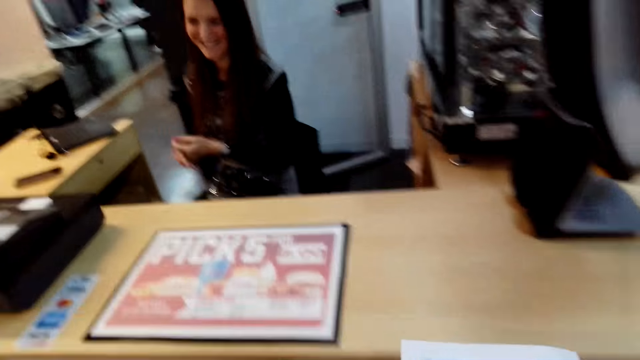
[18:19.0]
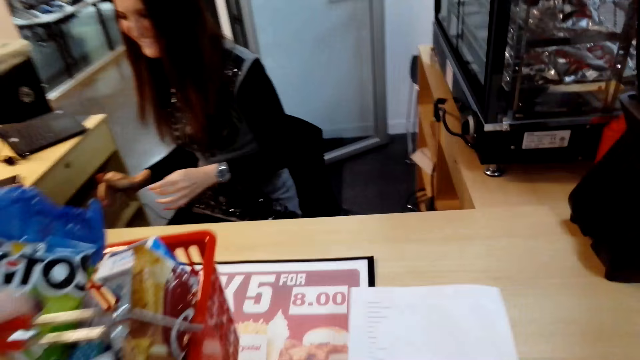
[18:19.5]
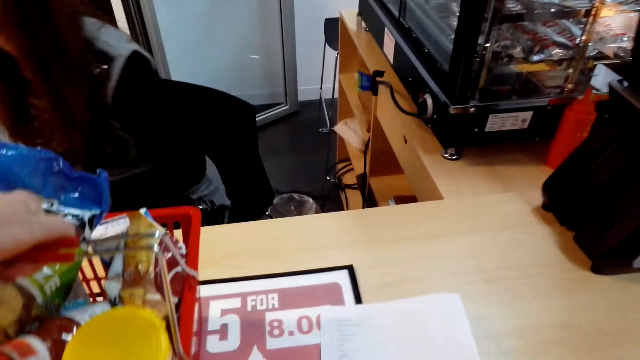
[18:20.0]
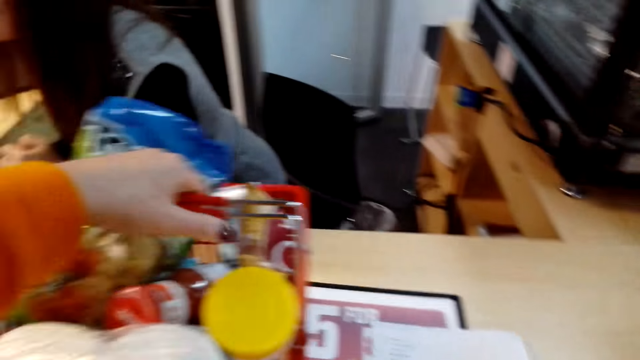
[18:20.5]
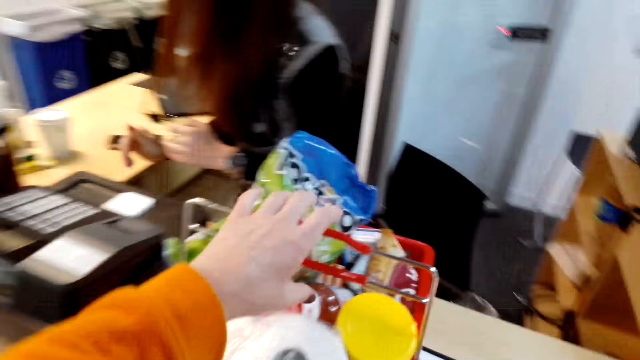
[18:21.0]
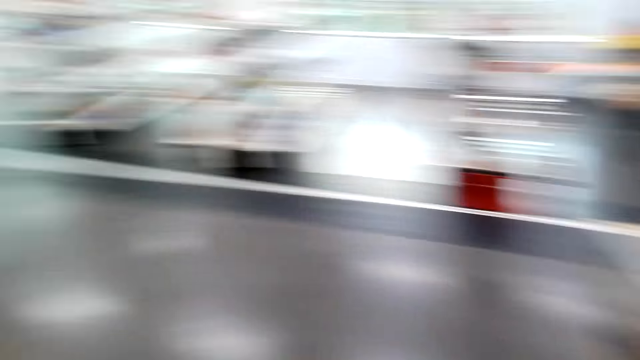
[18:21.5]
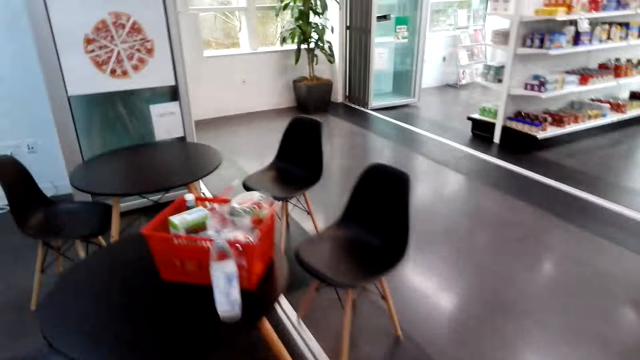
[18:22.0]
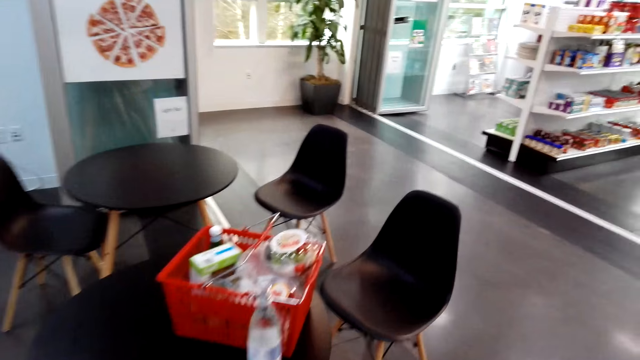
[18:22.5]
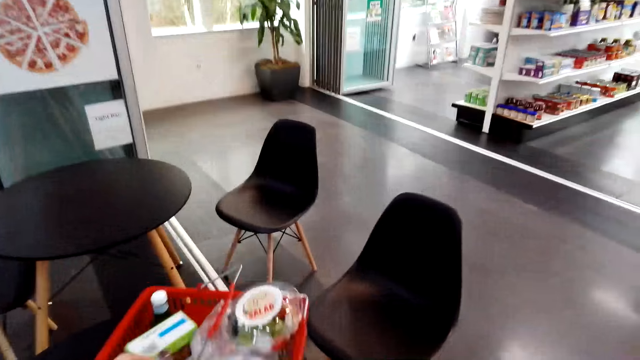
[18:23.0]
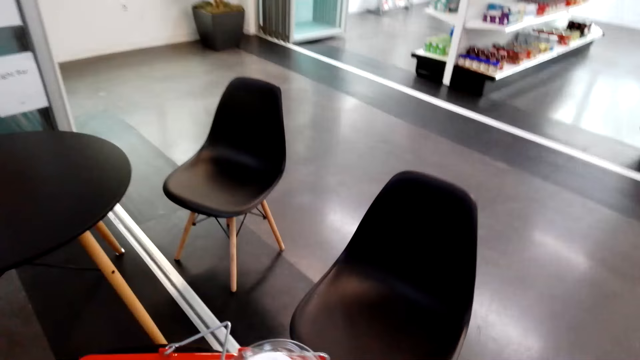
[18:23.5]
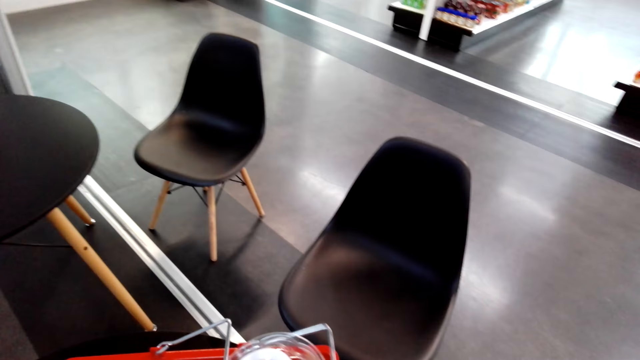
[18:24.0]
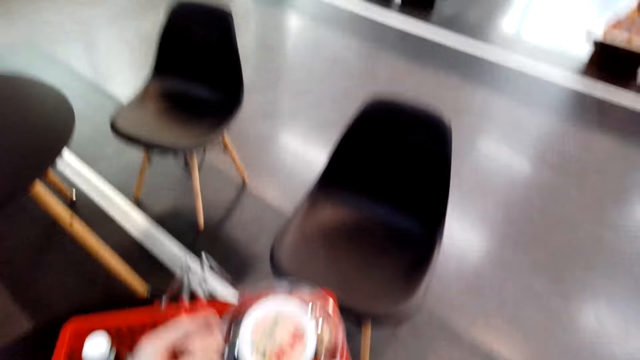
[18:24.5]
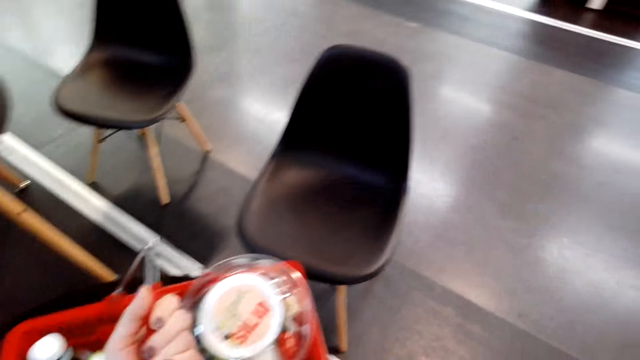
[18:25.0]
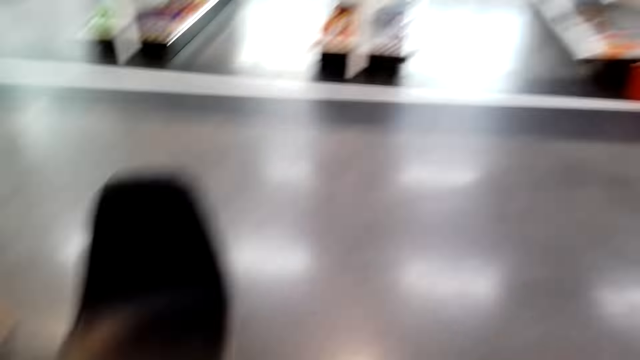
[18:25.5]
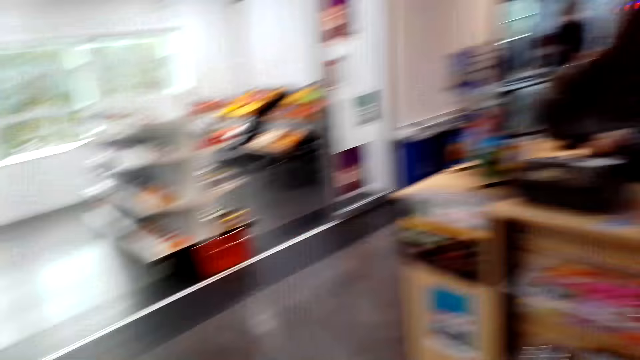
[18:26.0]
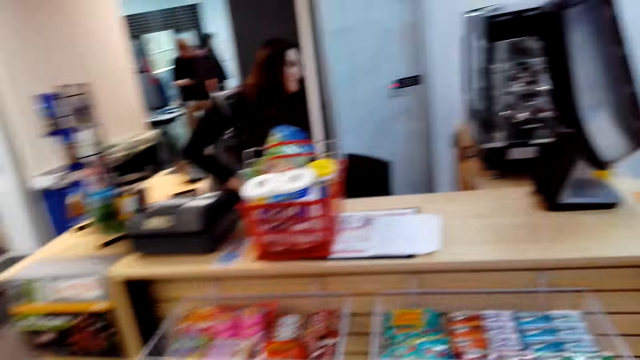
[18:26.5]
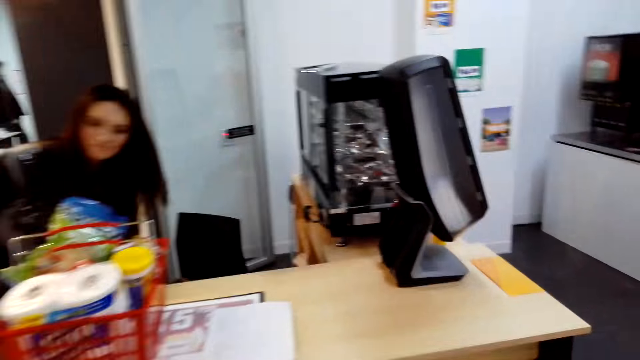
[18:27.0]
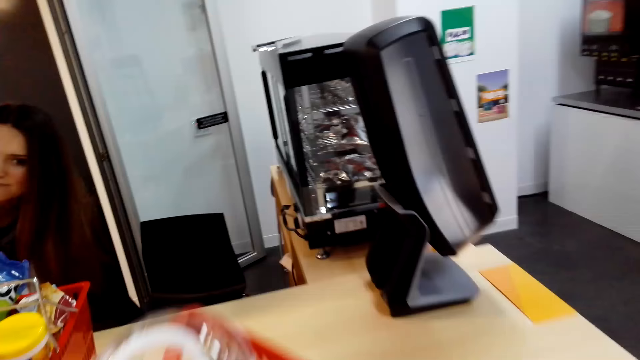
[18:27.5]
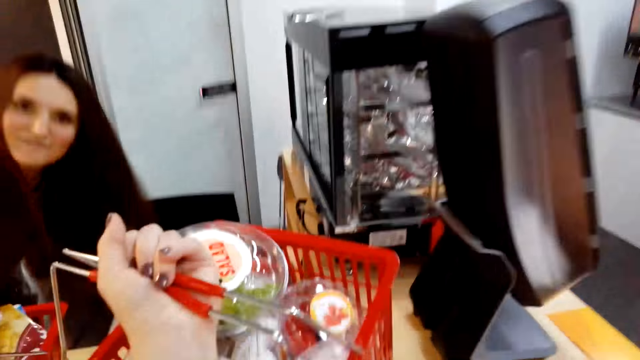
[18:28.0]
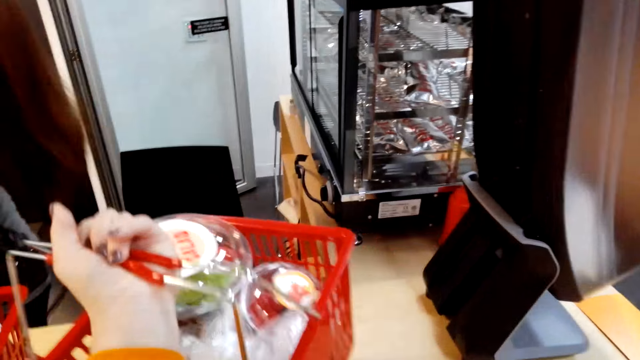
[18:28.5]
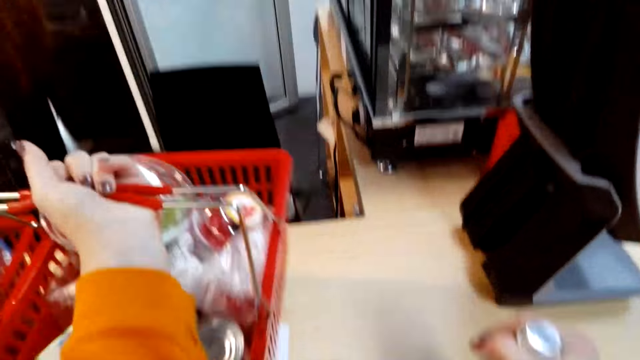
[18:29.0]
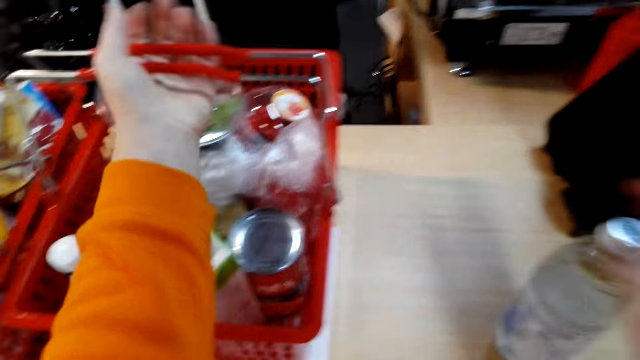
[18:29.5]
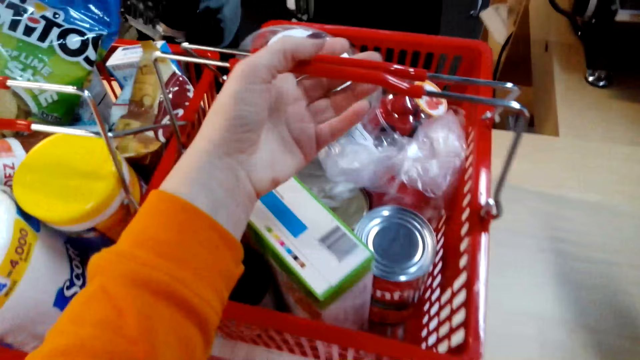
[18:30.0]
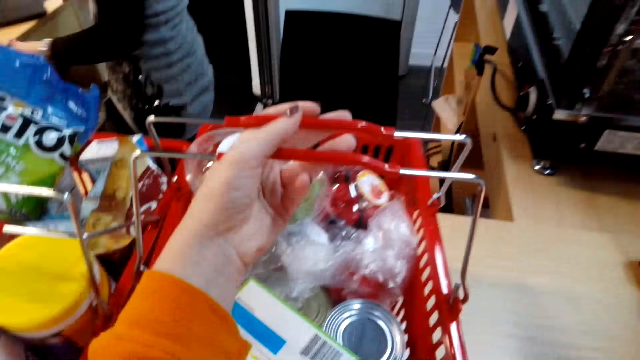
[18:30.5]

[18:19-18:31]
The camera wearer places the trolley on the cashier table with the left hand. They look around. They turn around. They pick up the trolley with the left hand. They turn around. They move a bit. They walk around the supermarket. They place the trolley on the cashier table.

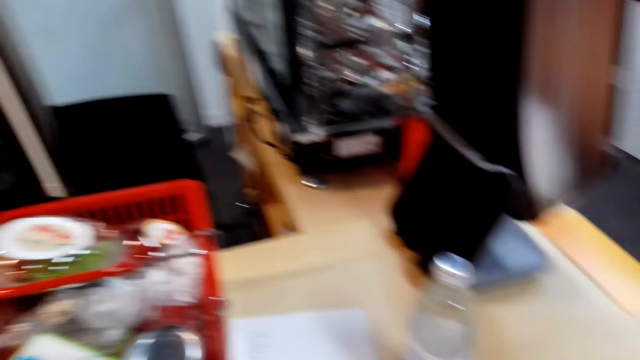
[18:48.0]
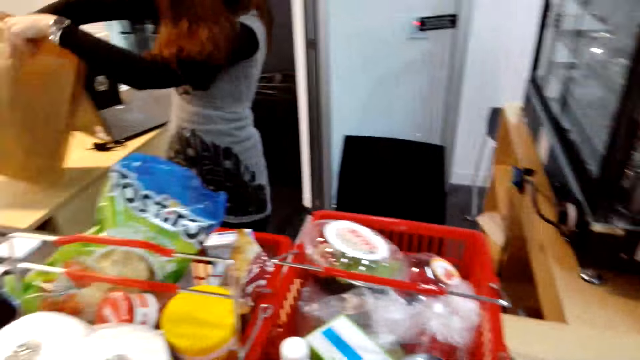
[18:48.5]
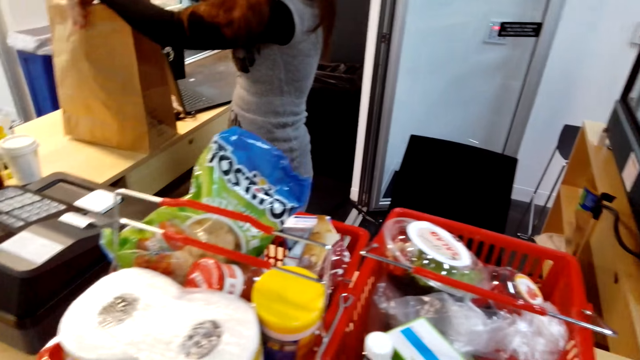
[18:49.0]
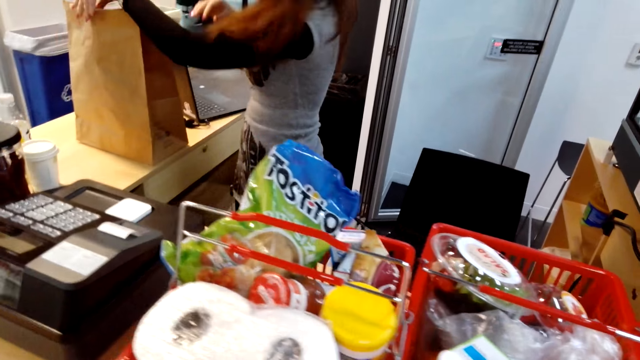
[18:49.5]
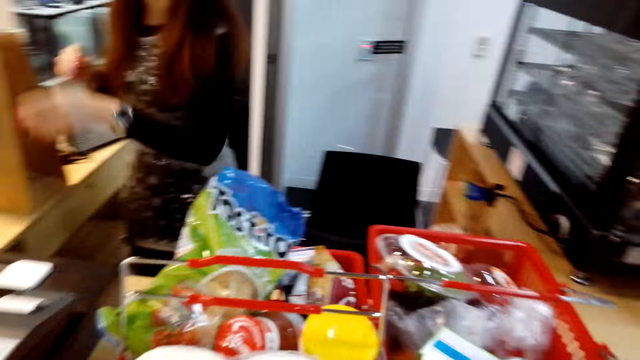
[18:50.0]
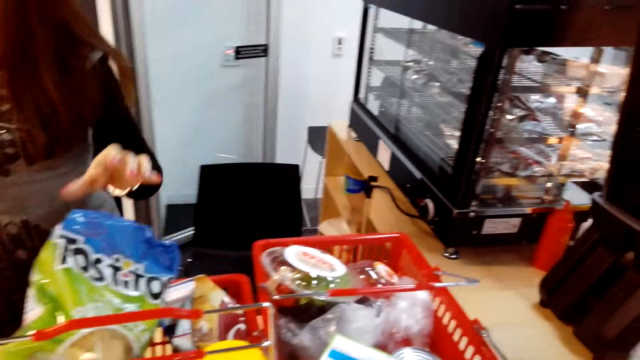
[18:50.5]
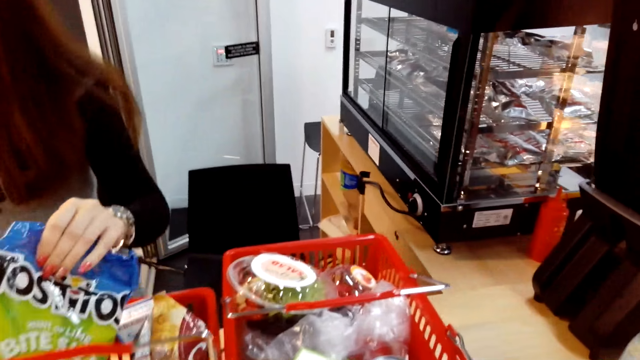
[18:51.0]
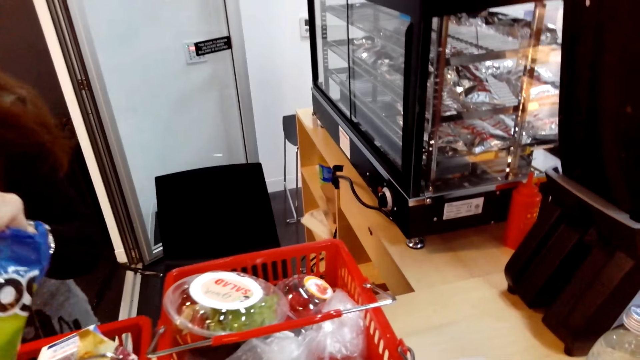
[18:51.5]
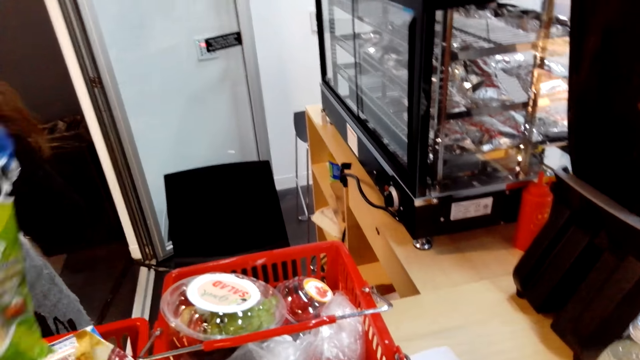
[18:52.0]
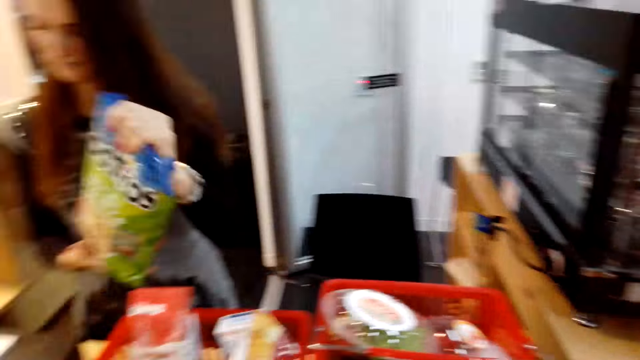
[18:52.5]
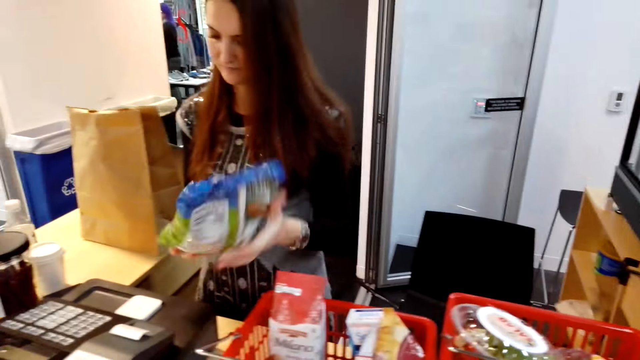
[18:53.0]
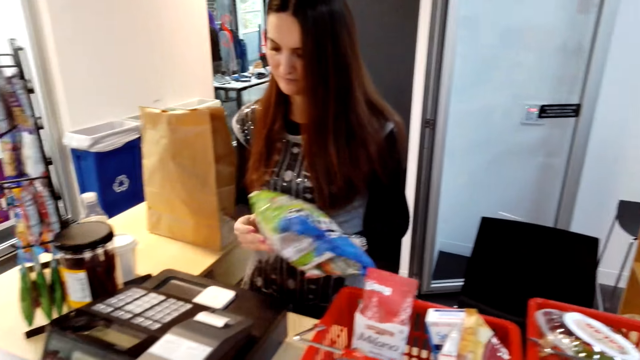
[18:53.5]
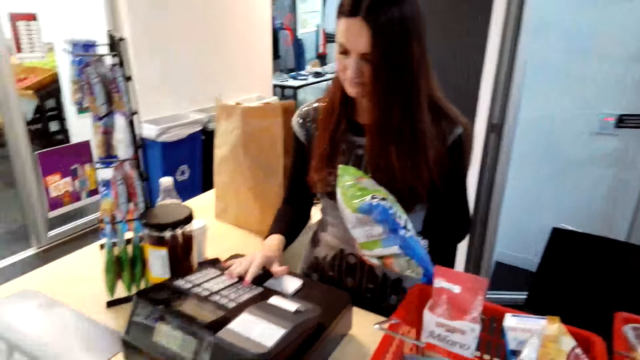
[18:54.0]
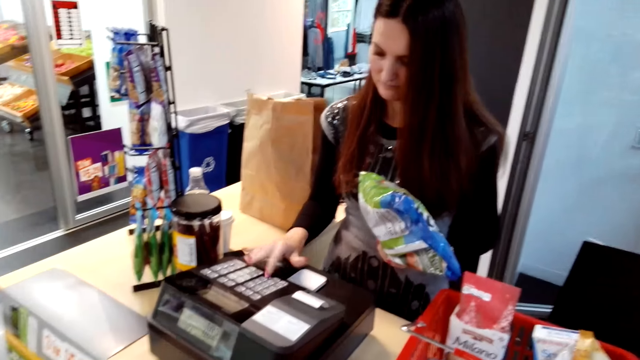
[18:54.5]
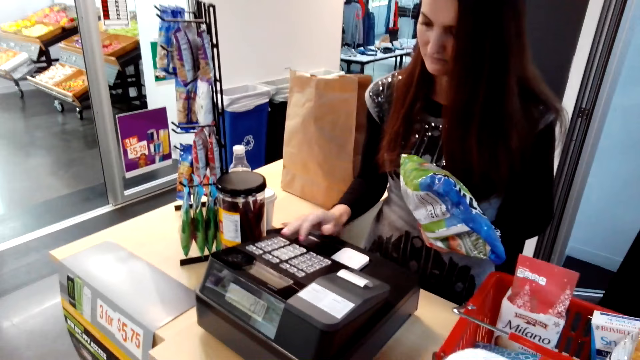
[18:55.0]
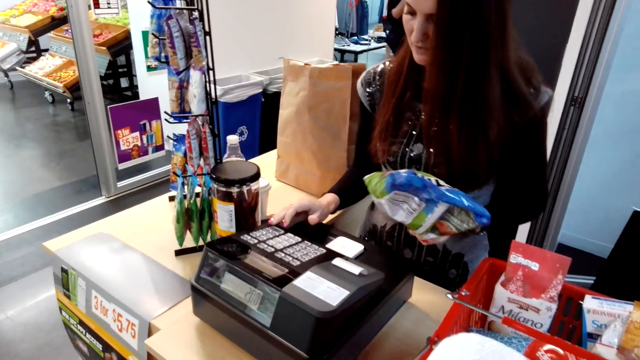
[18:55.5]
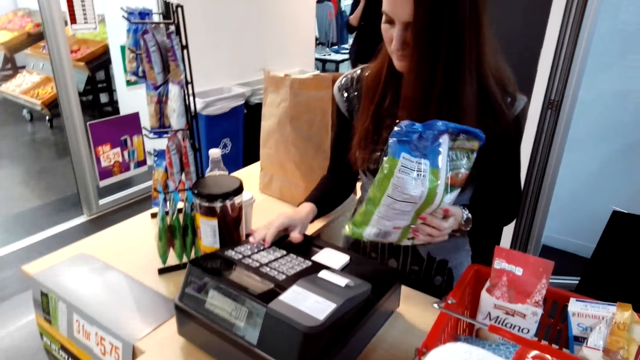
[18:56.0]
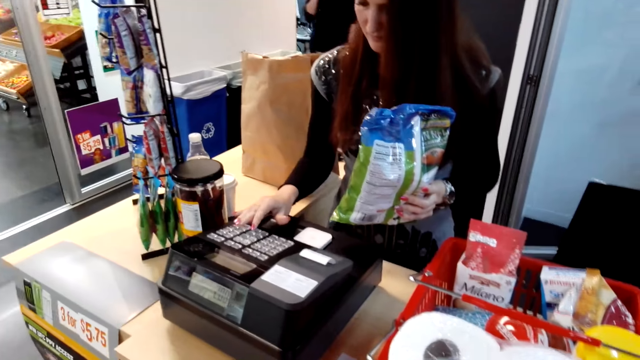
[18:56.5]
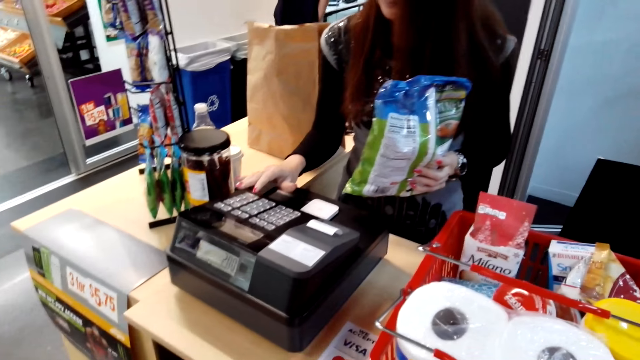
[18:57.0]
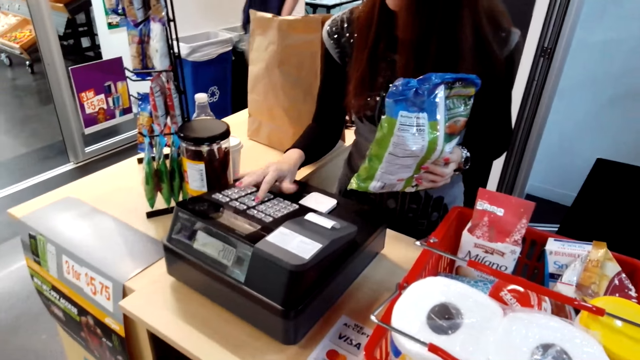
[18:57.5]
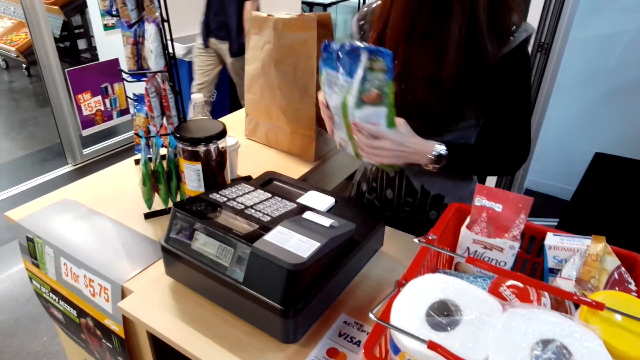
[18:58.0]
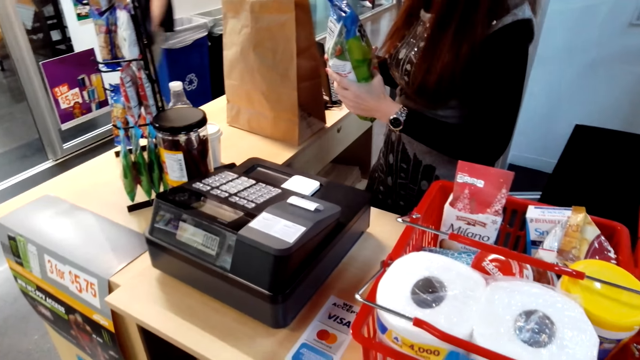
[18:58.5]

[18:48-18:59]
The camera wearer picks up a bottle of water with the right hand. A woman picks up a sachet from the trolley with the left hand. The woman operates the computer with the right hand. The camera wearer stares at the woman. The woman holds the foodstuff and presses the sales machine.
